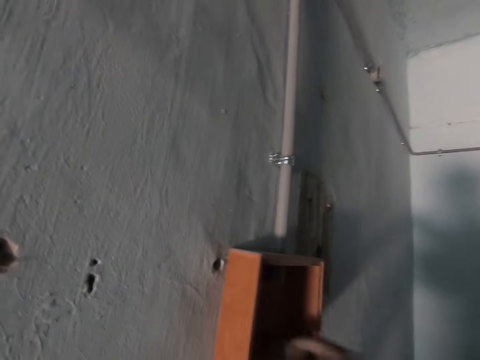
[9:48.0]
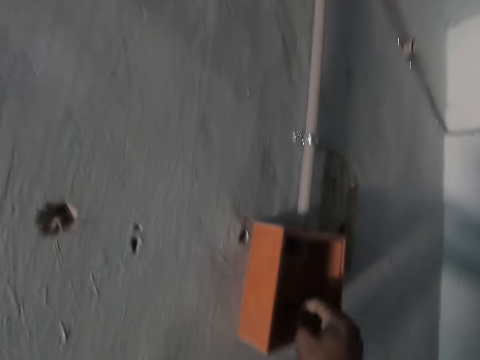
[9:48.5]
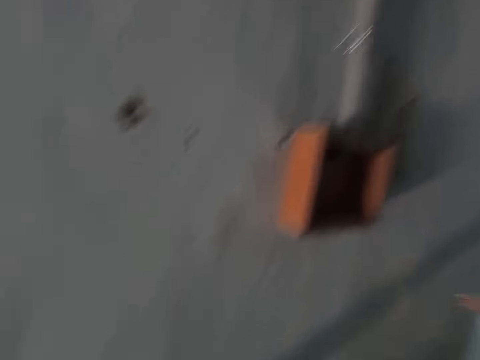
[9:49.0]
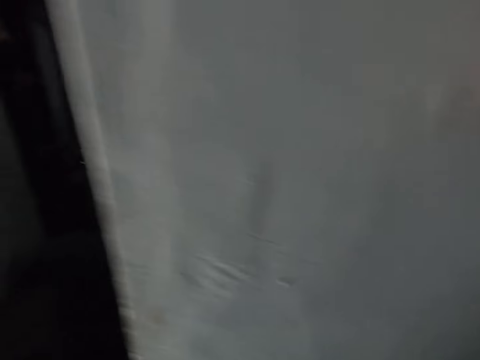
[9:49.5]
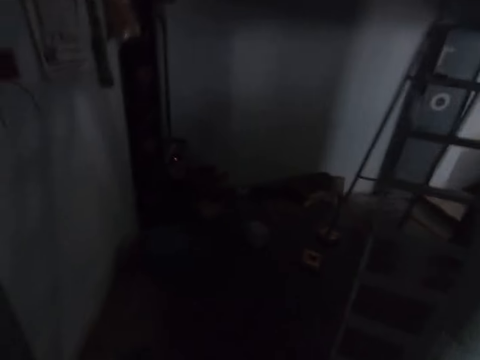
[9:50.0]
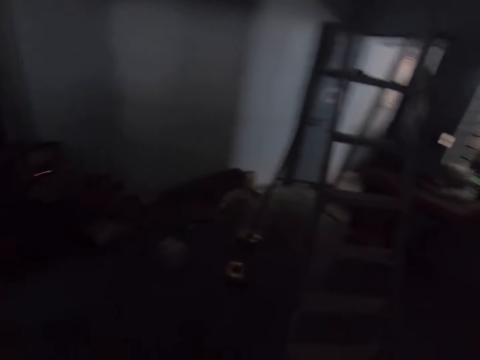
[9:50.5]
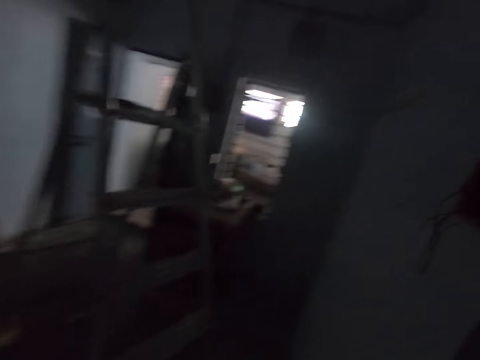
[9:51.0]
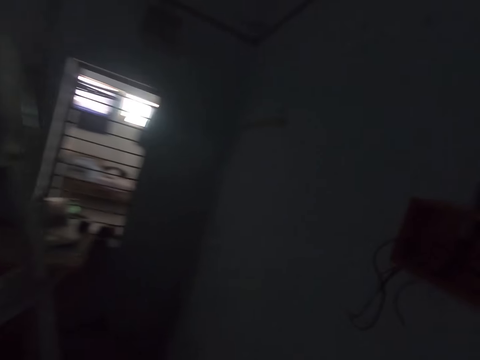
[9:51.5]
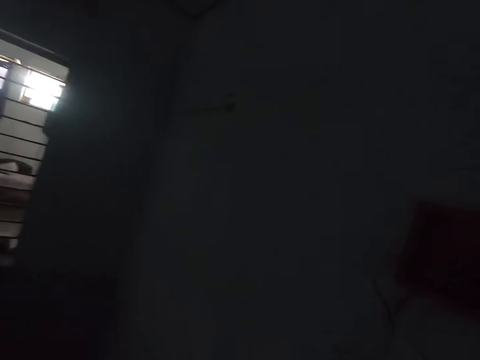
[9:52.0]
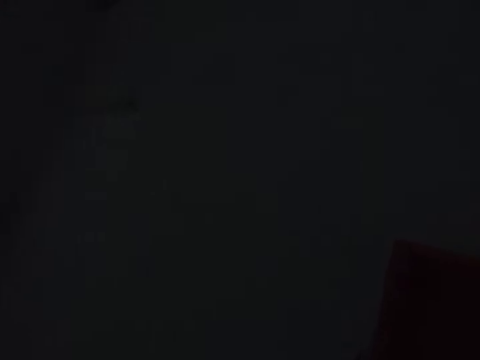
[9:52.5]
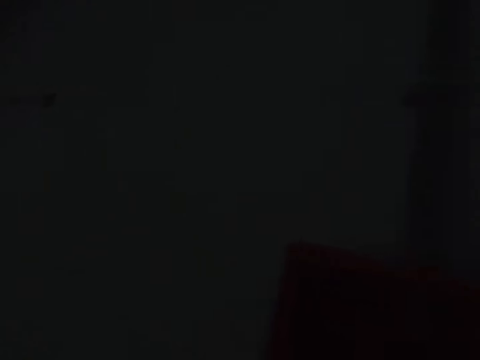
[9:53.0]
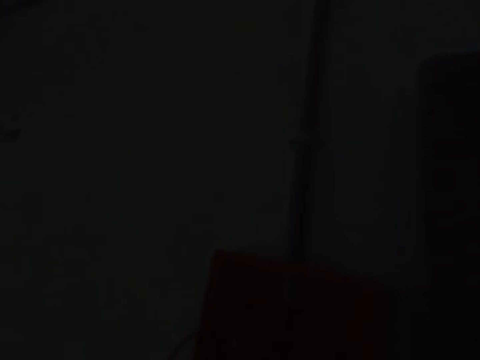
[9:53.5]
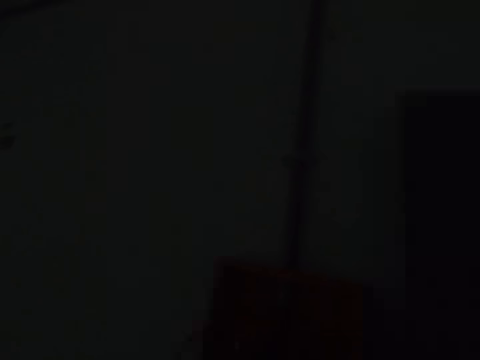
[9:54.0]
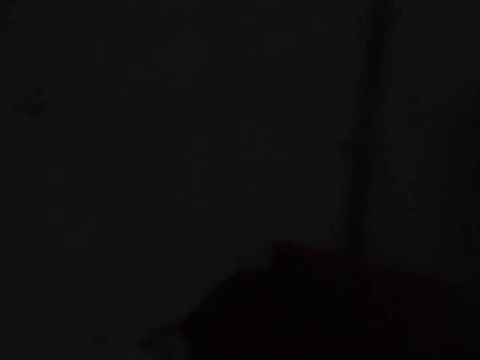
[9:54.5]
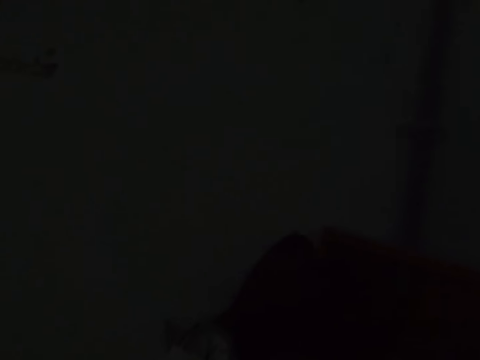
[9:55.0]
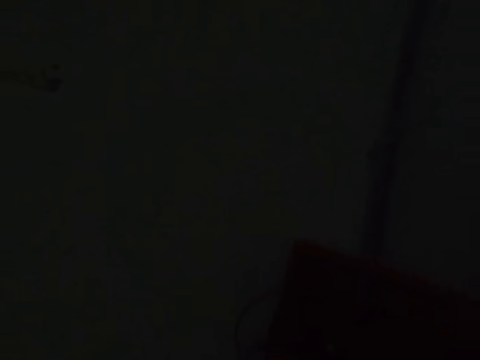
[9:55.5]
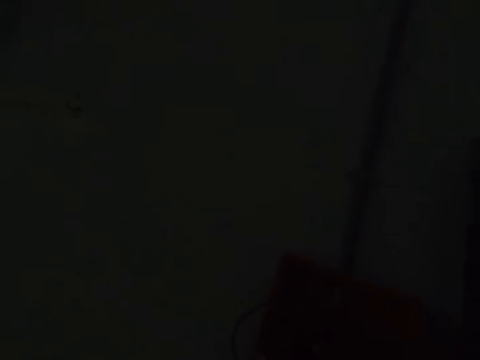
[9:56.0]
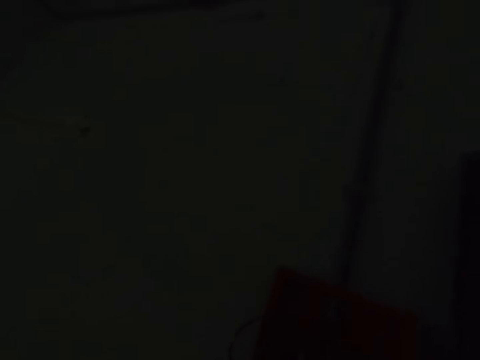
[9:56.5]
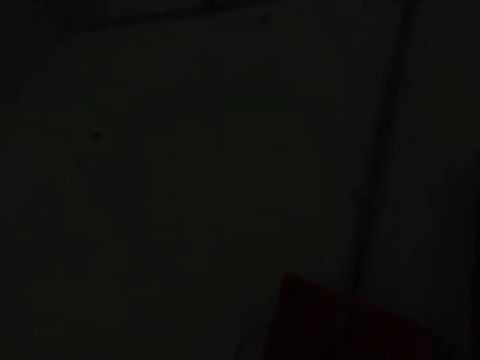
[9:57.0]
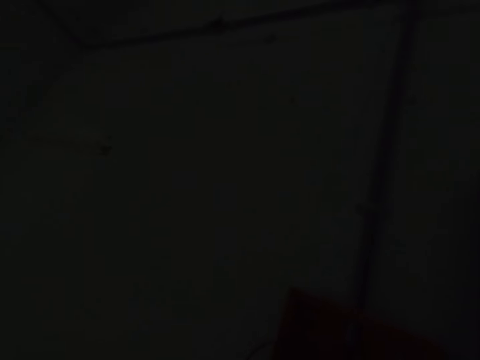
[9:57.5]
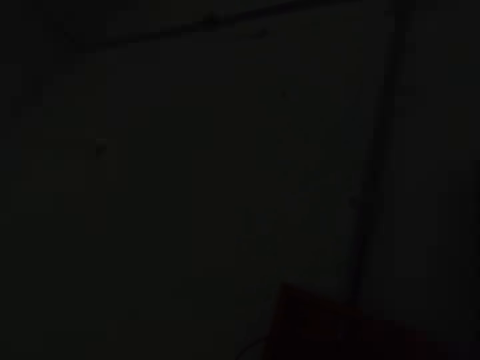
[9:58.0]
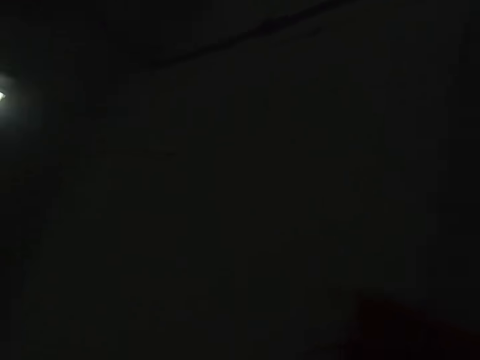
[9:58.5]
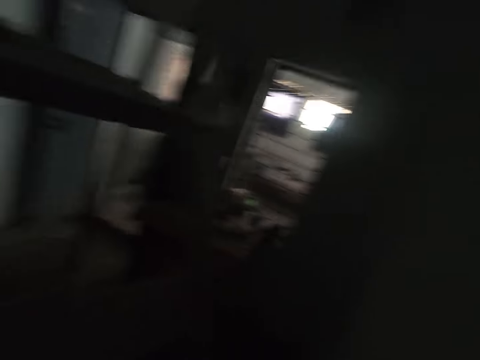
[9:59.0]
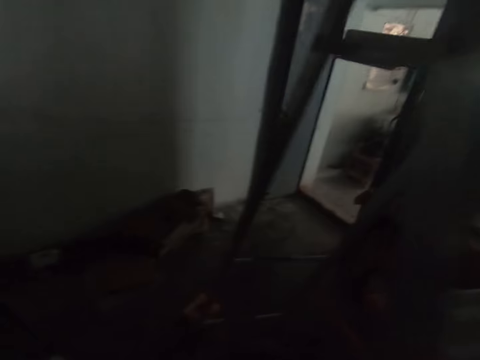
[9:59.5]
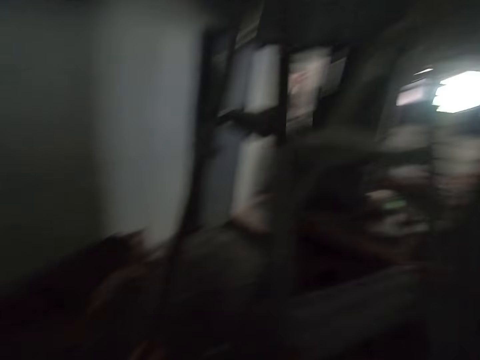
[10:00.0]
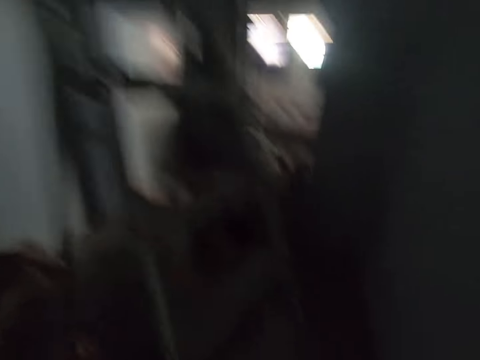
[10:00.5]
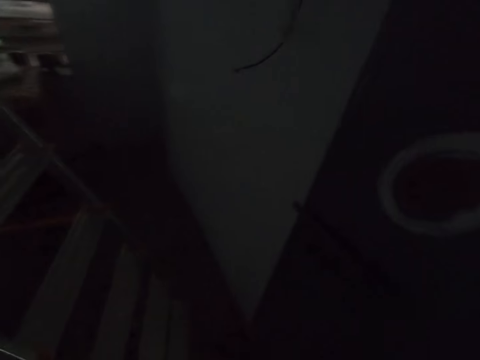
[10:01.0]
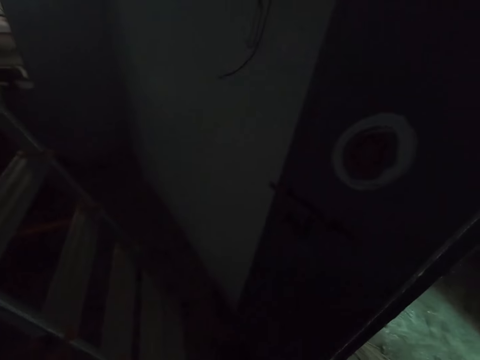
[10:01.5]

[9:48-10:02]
The camera wearer walks on the floor. They put the cable through a hole. They look around. They walk around.

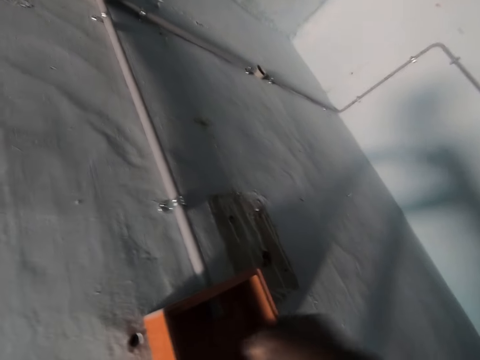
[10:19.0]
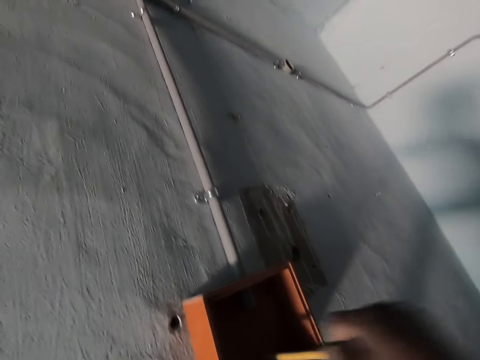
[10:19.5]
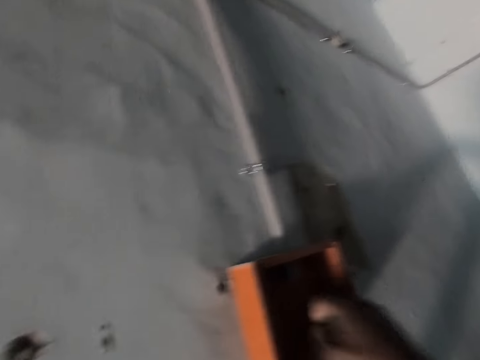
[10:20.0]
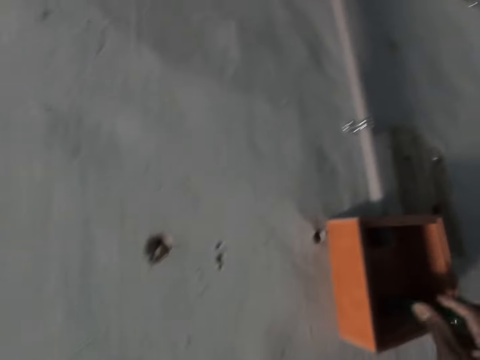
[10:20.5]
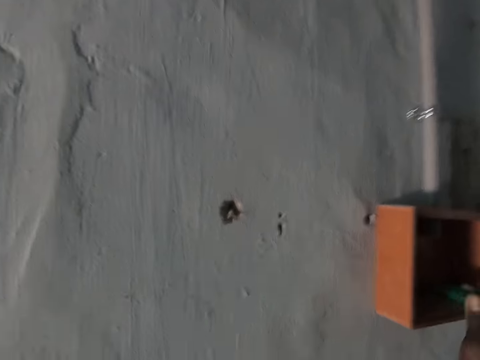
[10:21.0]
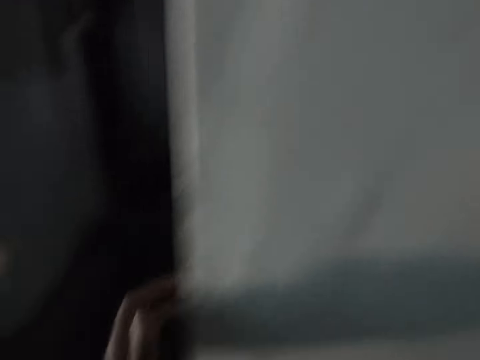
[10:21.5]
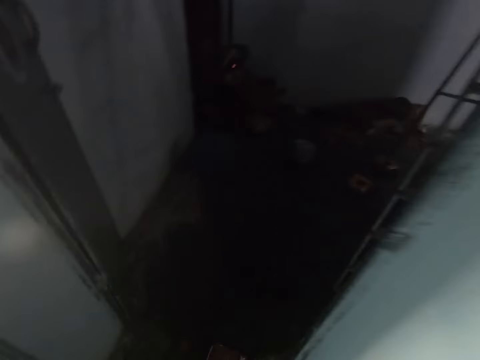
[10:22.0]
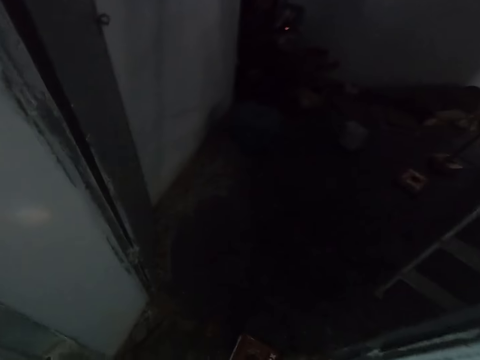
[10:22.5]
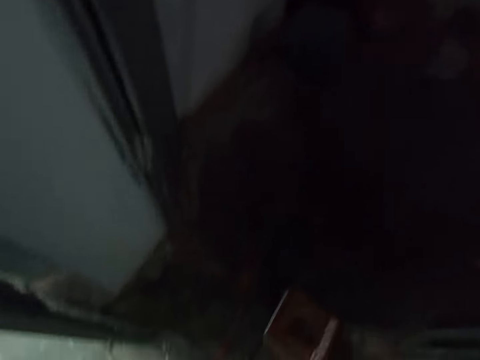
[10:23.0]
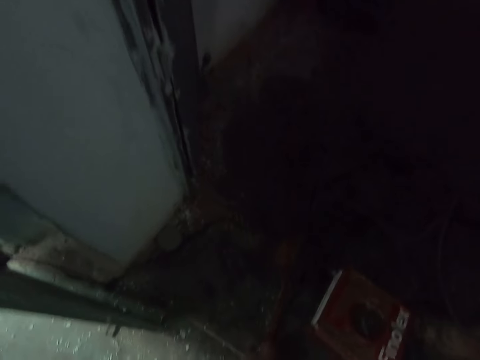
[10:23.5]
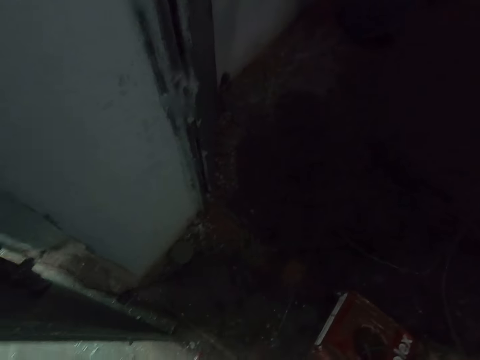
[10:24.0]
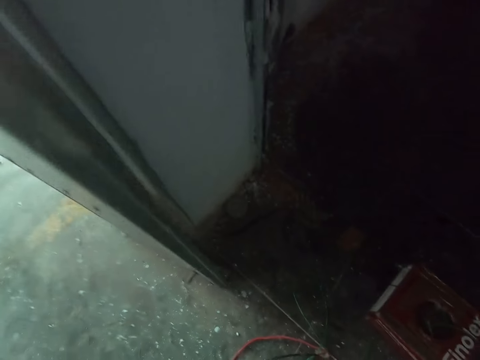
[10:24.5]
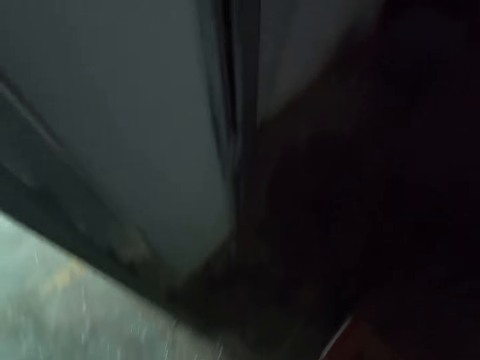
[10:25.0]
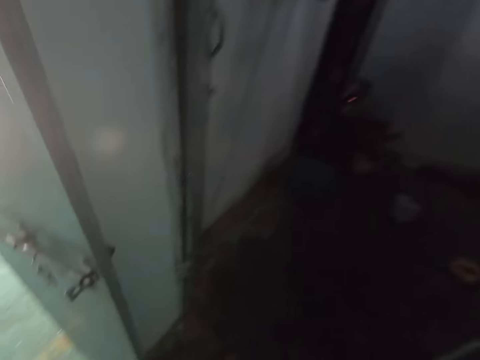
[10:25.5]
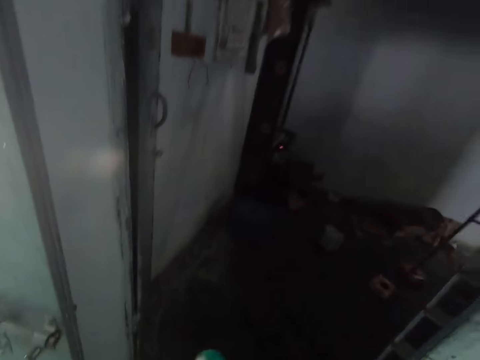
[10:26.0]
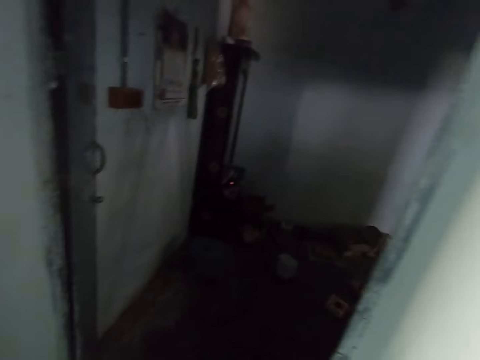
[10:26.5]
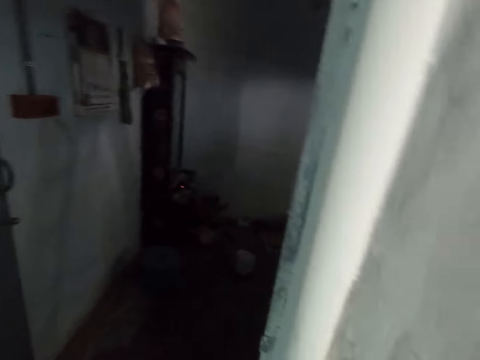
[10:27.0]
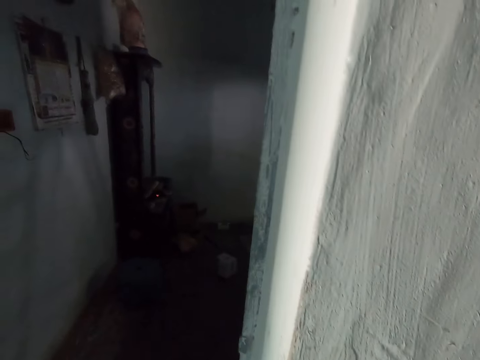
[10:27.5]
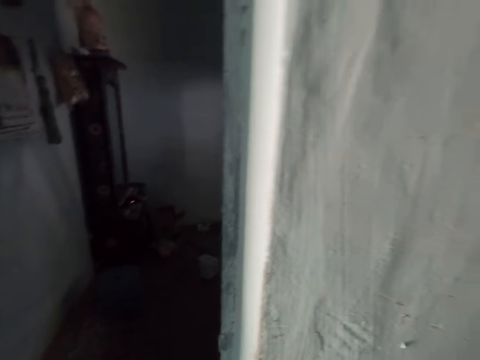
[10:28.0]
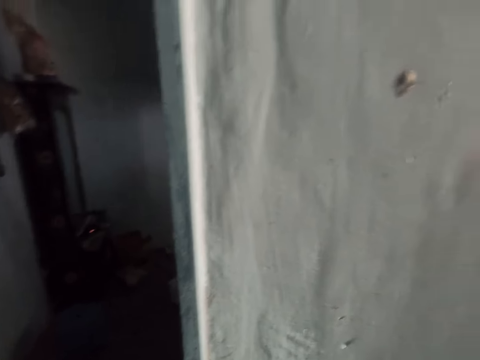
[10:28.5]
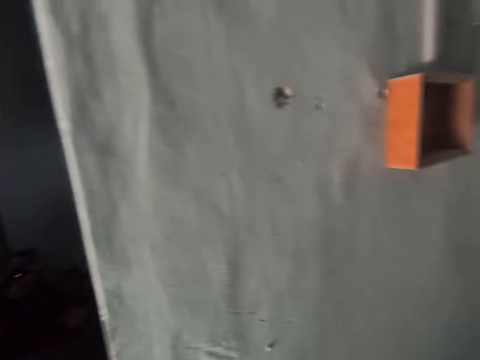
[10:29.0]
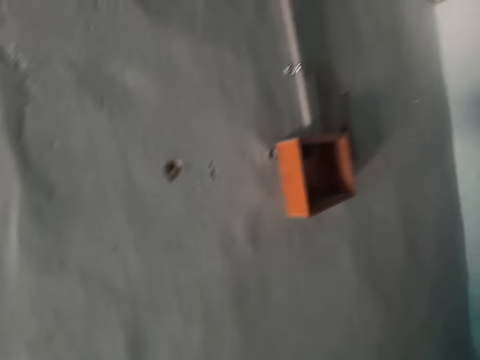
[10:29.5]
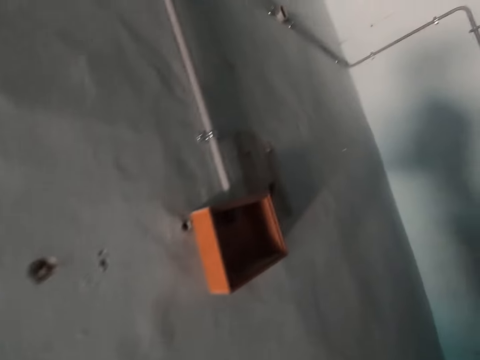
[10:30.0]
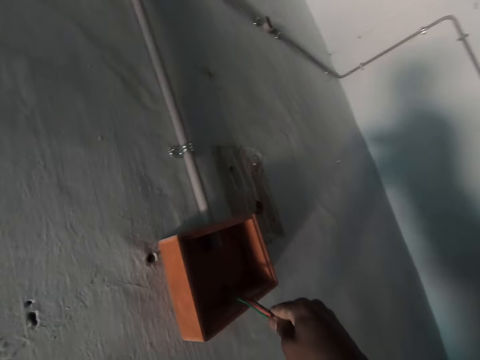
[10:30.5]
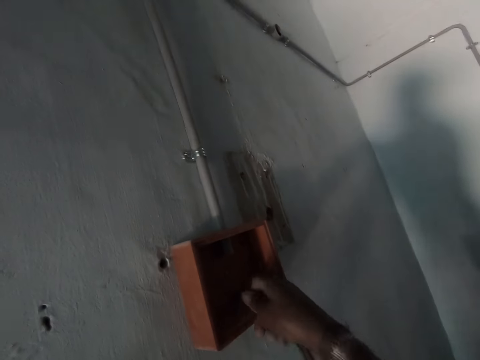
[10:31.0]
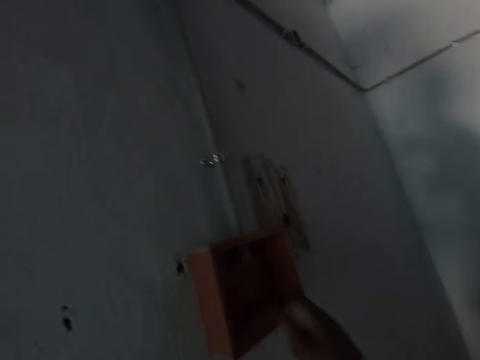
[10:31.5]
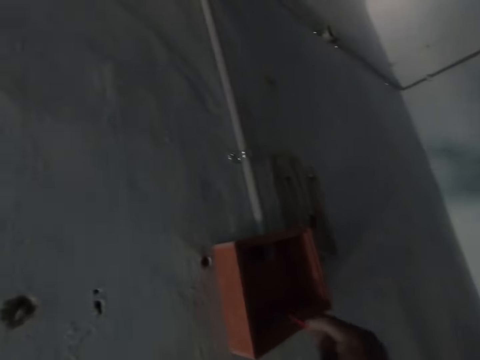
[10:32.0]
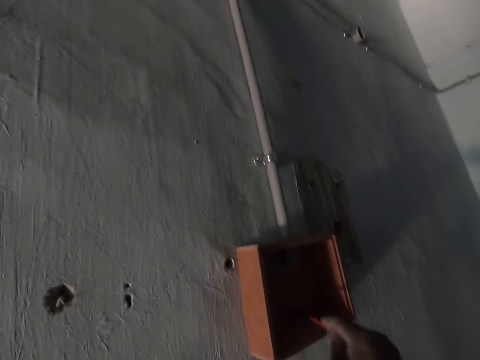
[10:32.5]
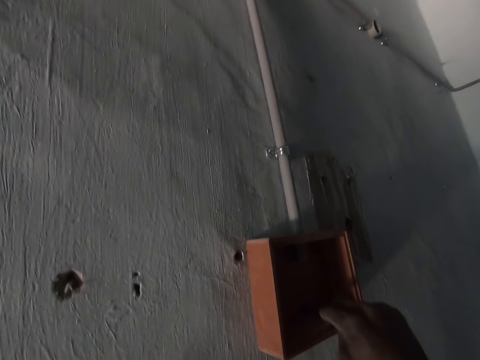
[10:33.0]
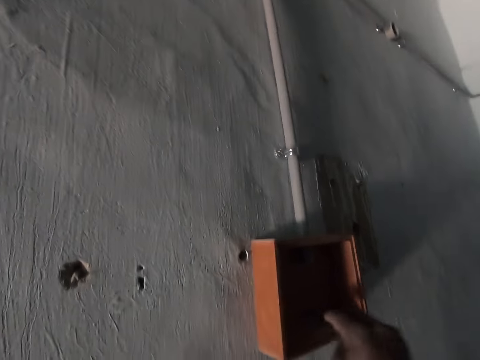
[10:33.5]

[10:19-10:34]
The camera wearer looks around. They walk around. They put the cable through a hole. They insert the screwdriver in the wall.
